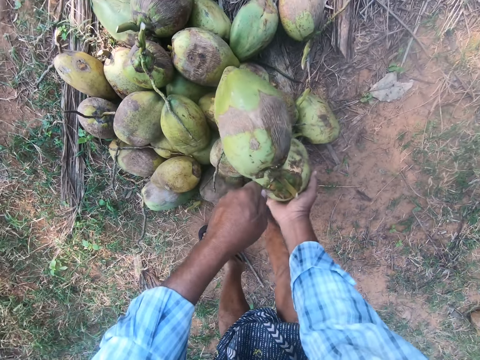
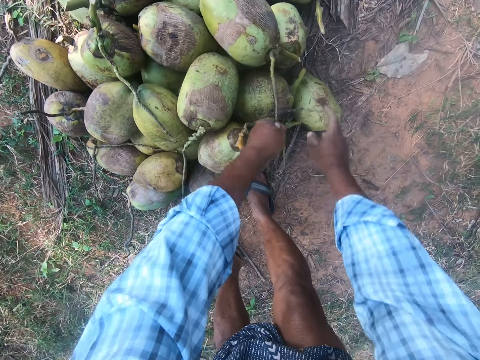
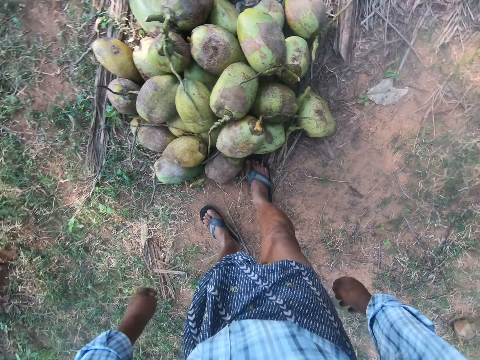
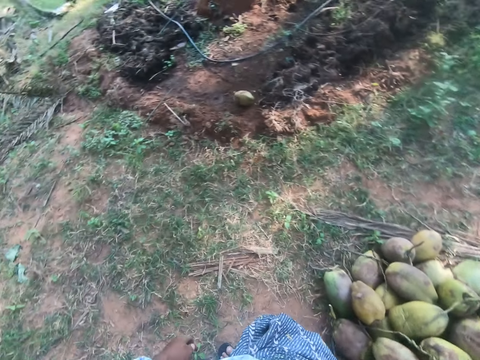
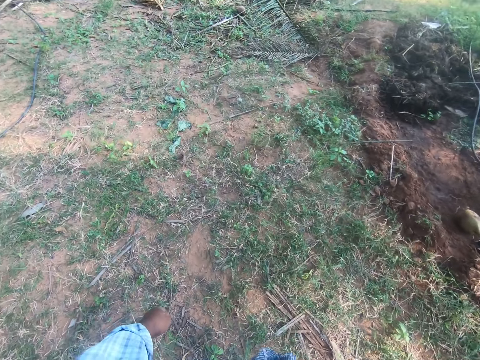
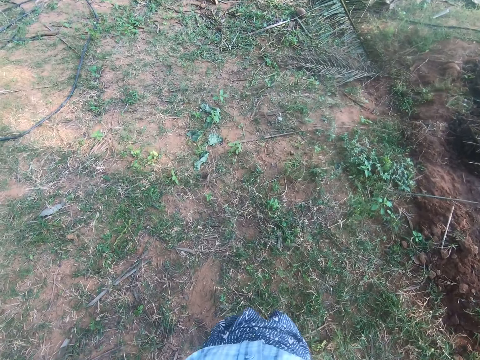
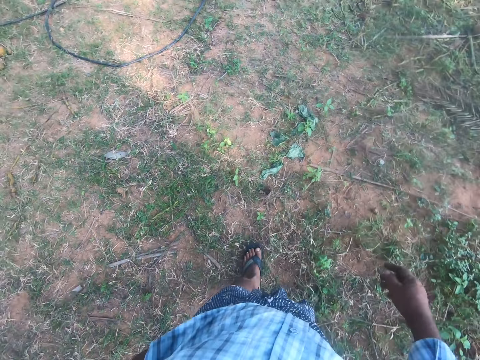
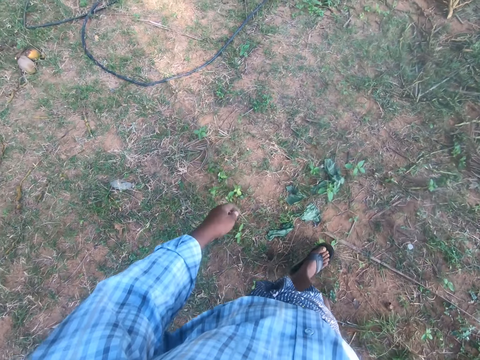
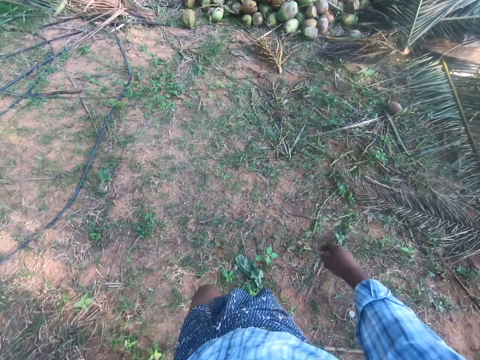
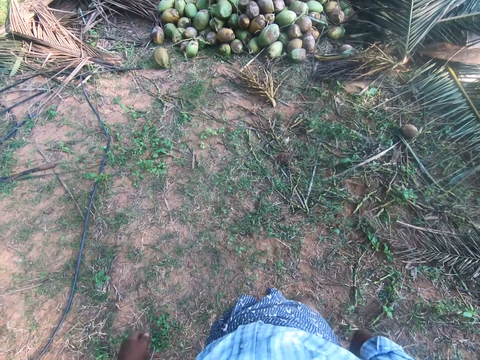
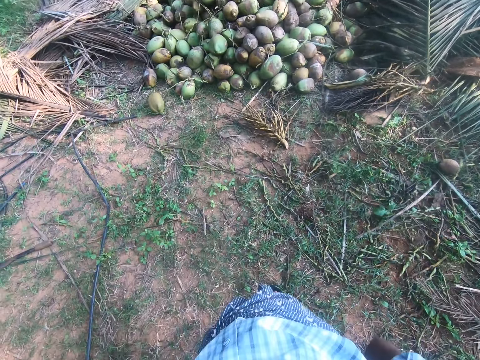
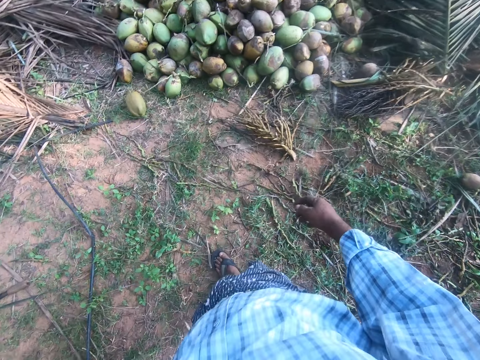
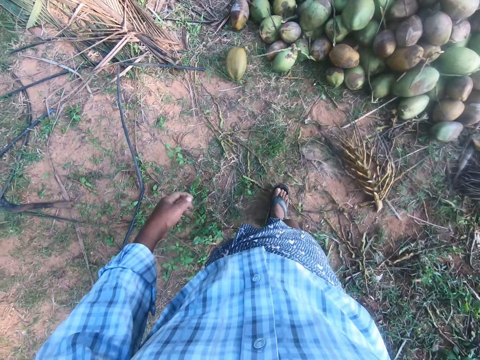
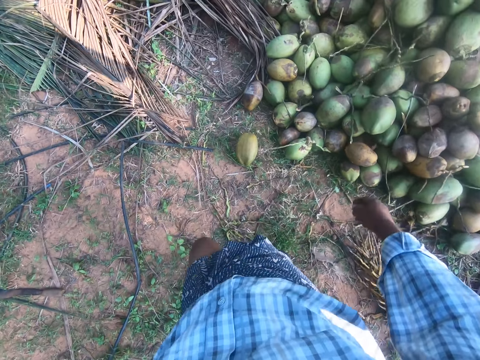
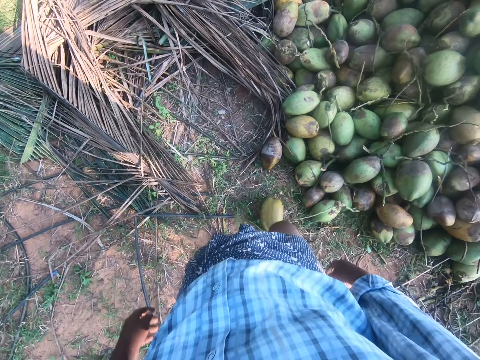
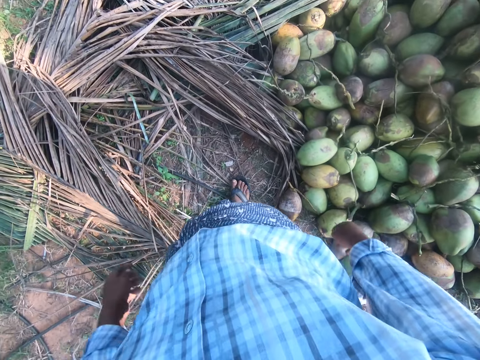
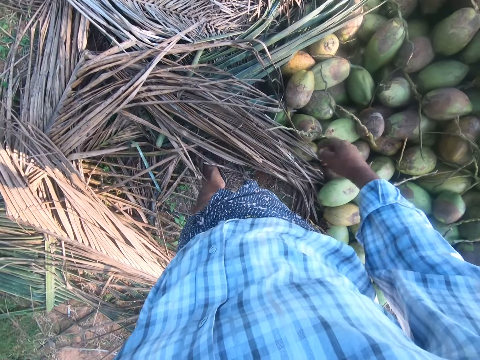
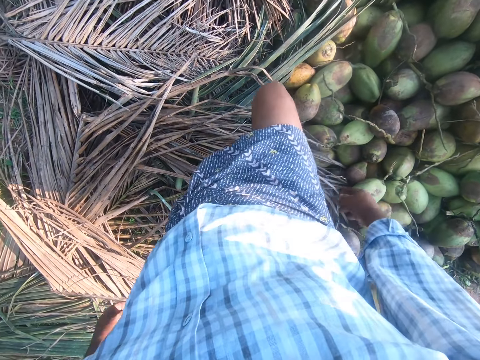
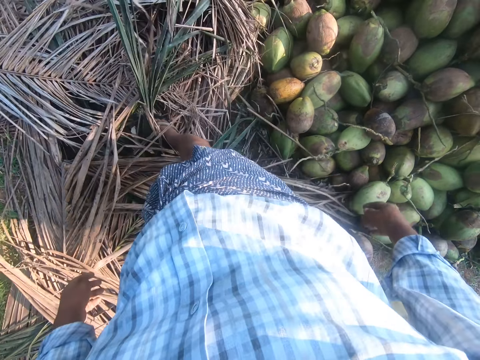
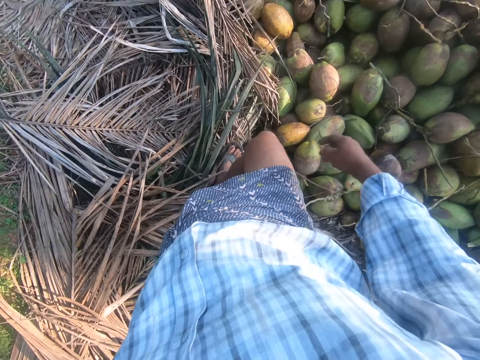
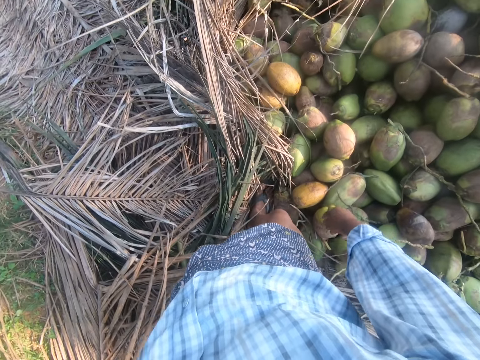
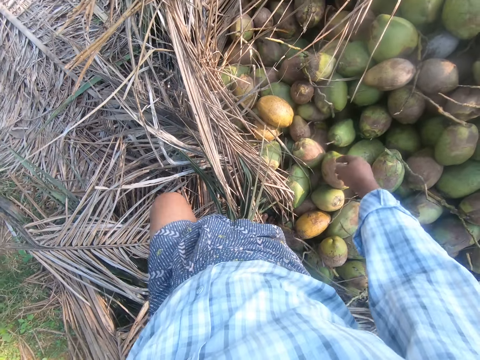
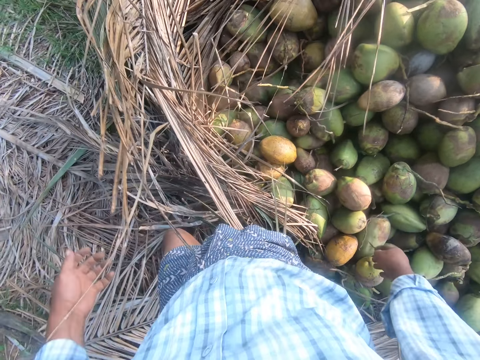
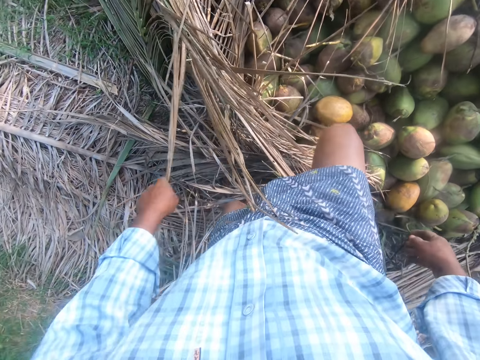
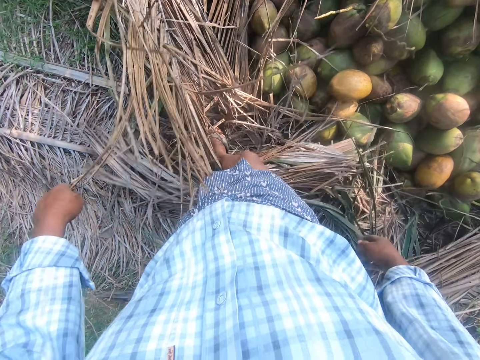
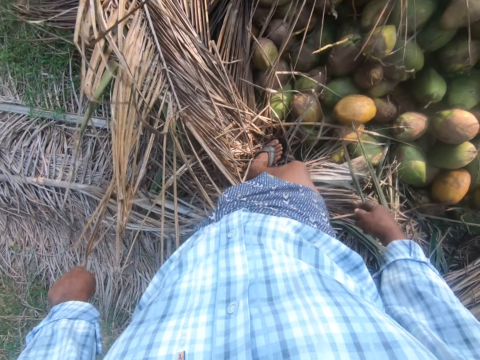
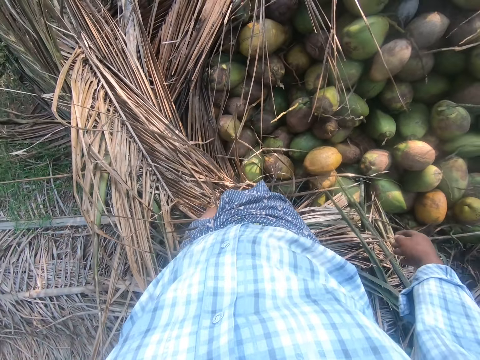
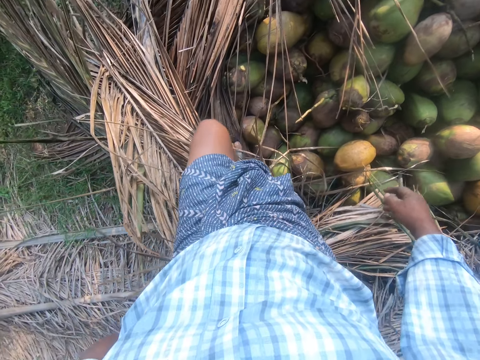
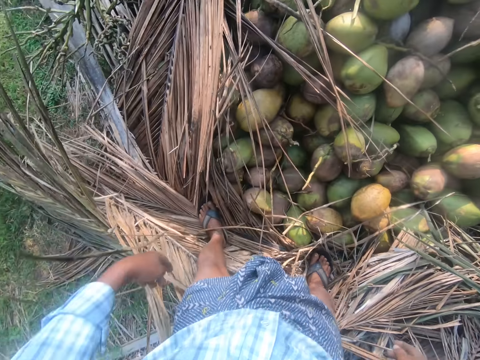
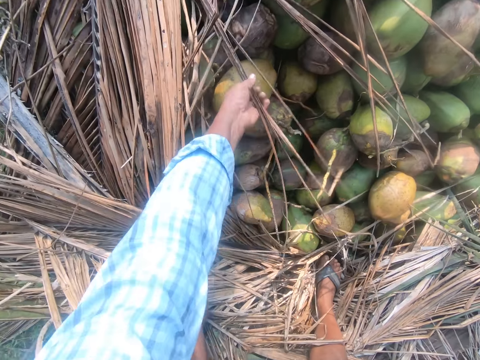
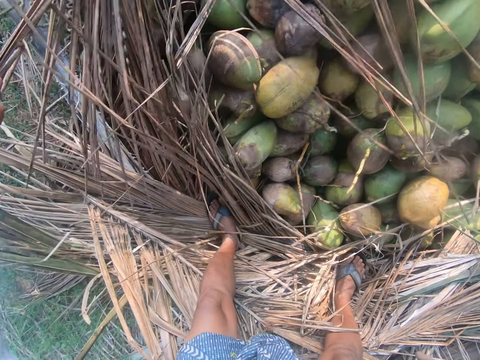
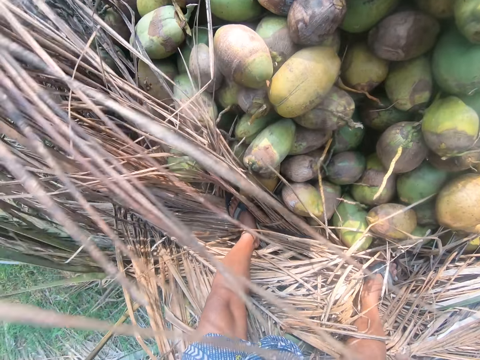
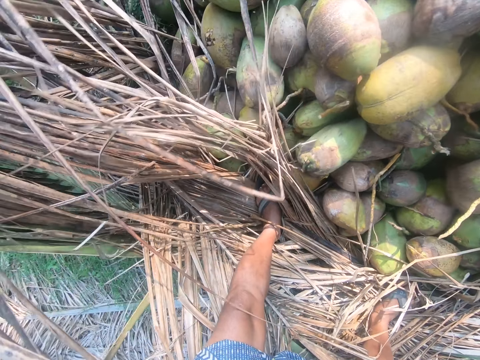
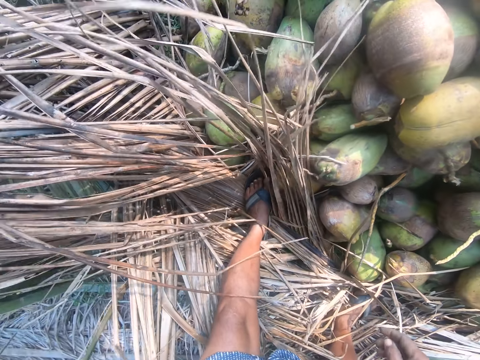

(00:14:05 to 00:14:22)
The camera wearer drops the coconut on the other coconuts. He swings the hands and turns the body. He walks back to the heap of coconuts in the garden. He swings the right hand and the left hand repeatedly. He moves the palm frond with the right leg. He swings the left hand and the right hand. He holds the palm frond with the left hand. He moves the palm frond with the right leg again. He steps on the palm frond. He swings the left hand. He pulls the palm frond with the left hand. He removes the palm fronds.

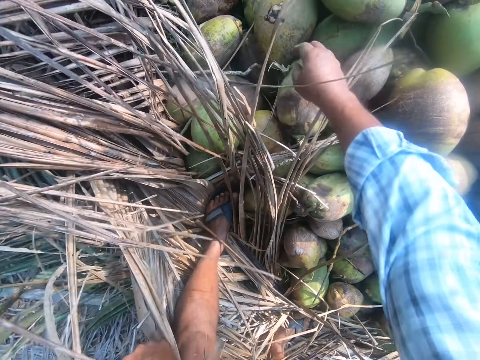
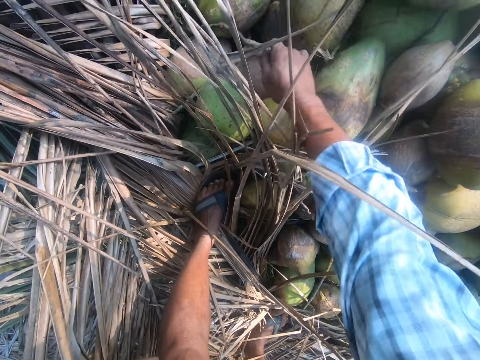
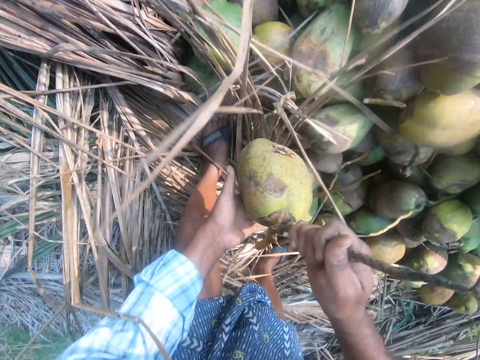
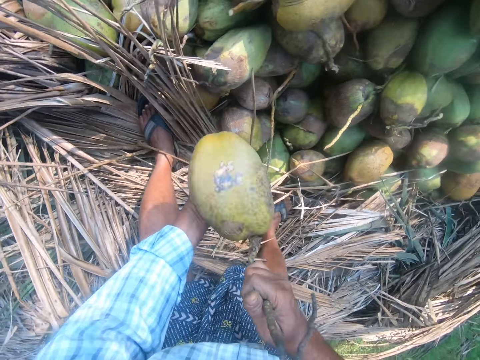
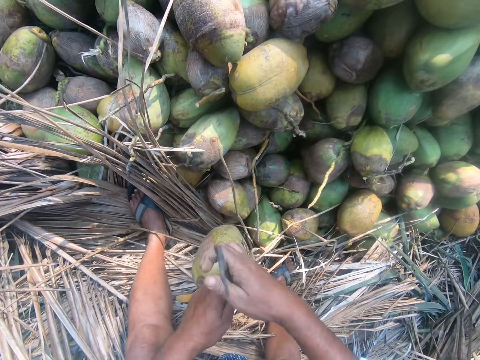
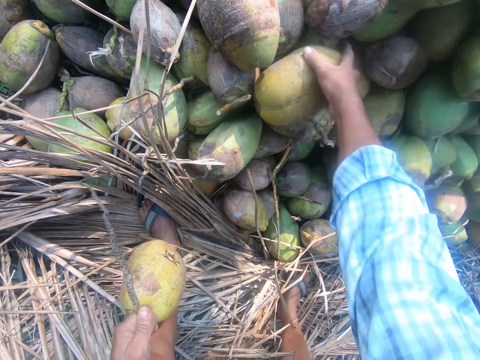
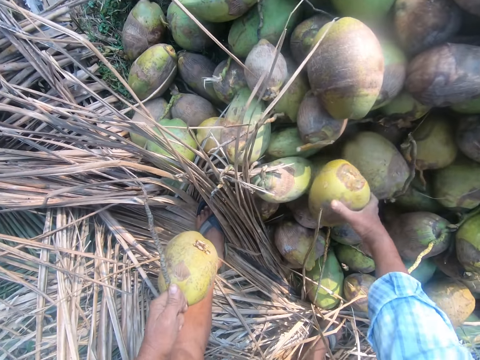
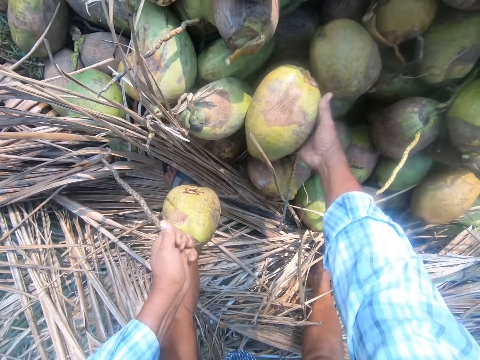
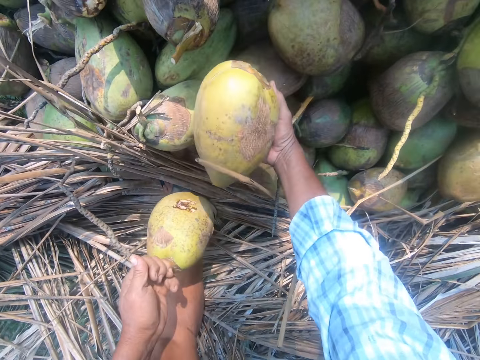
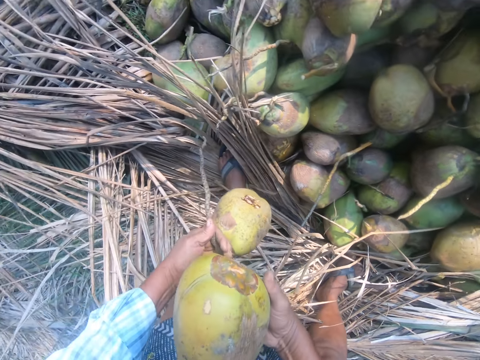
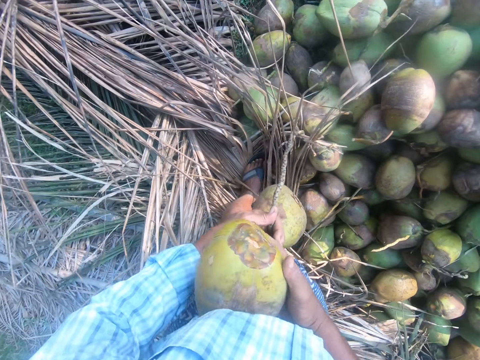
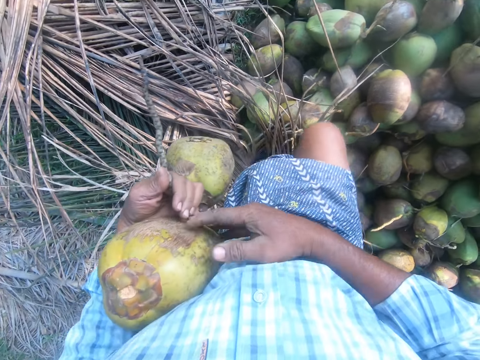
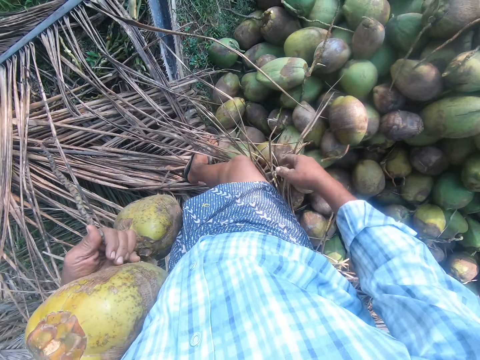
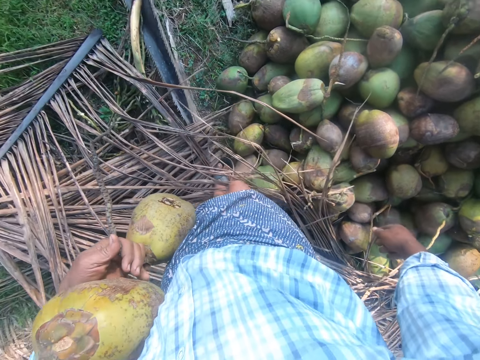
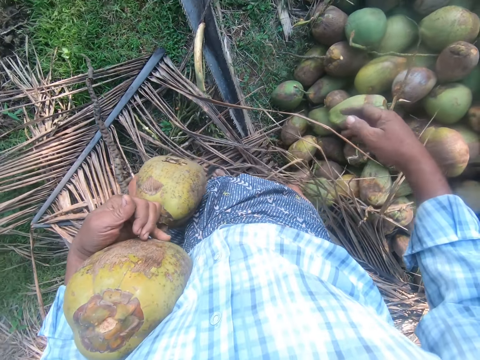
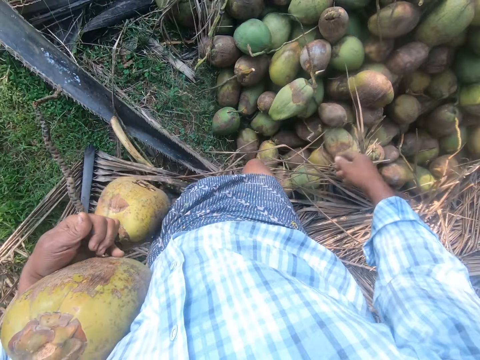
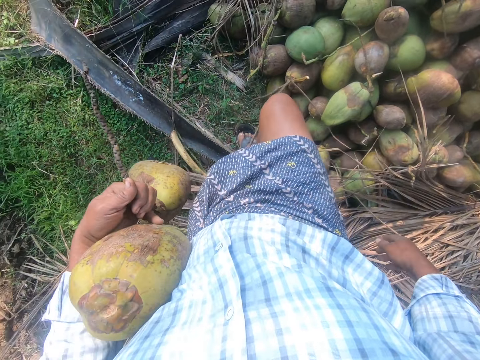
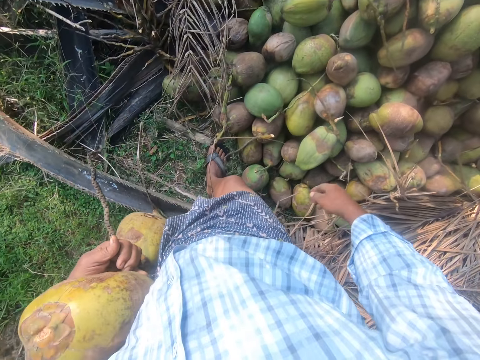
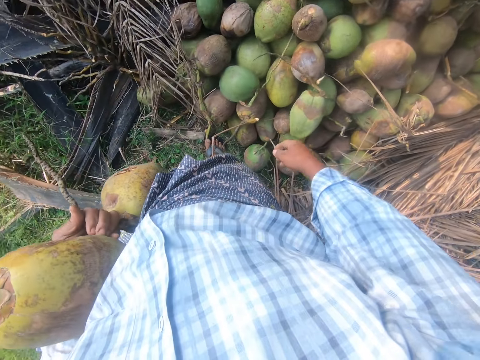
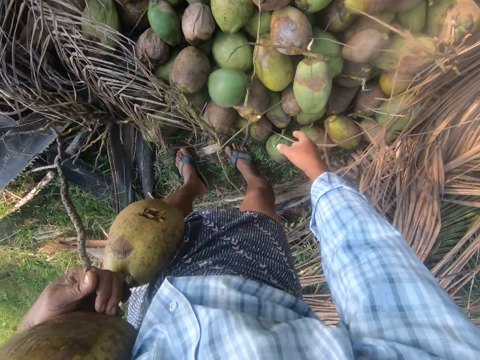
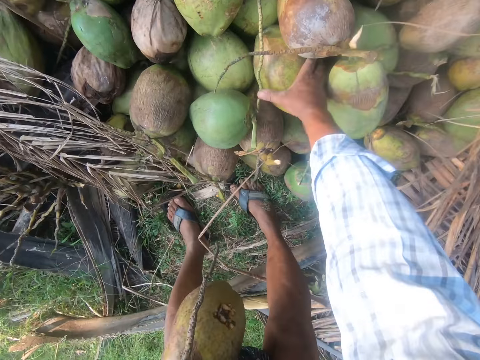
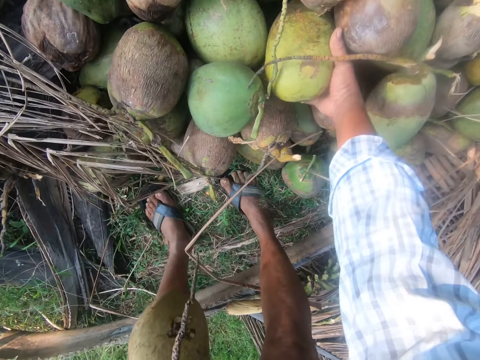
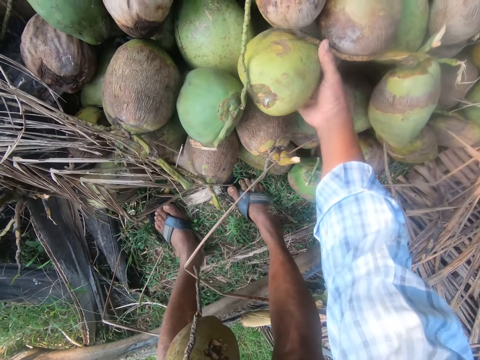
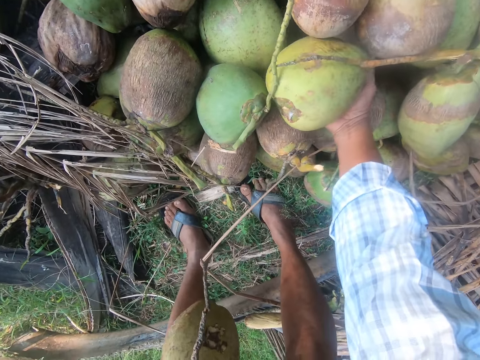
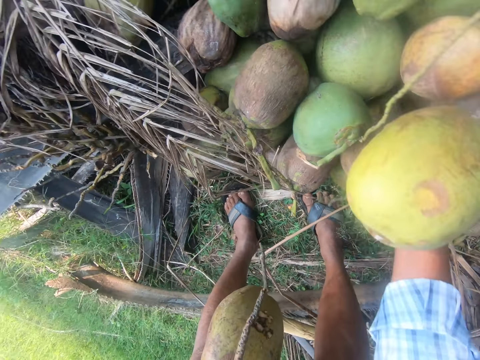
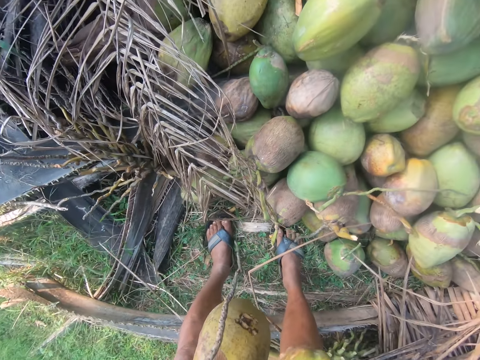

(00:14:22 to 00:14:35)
The camera wearer swings the right hand. They pick a coconut from the heap of coconuts on the ground. They swing the left hand and hold the coconut with the left hand. They move the coconut to the other hand. They swing the right hand. They pick a coconut from the ground. They move the coconut to the other hand. They remove the right hand from the coconut. They step on the palm frond. They move to the left side of the heap of coconuts. They swing the right hand. They pick a coconut from the heap of coconuts on the ground. They hold the coconut.
